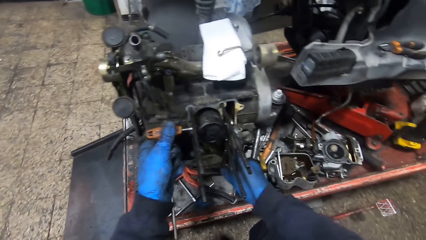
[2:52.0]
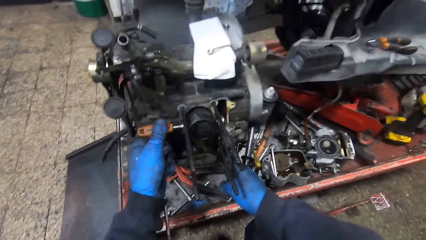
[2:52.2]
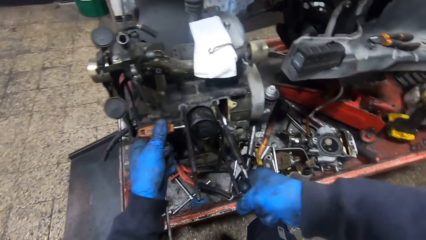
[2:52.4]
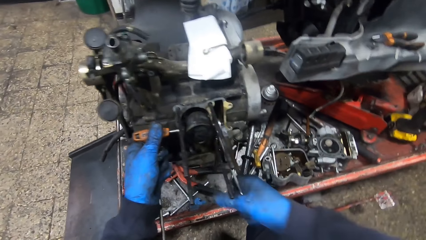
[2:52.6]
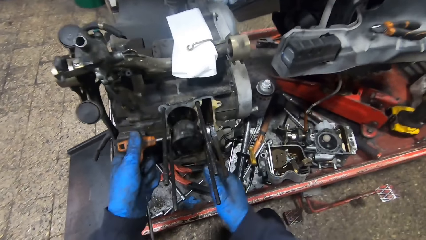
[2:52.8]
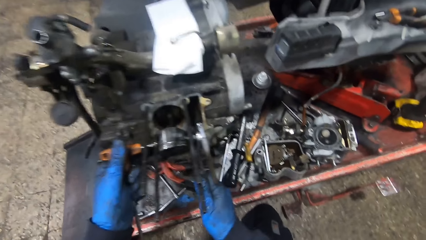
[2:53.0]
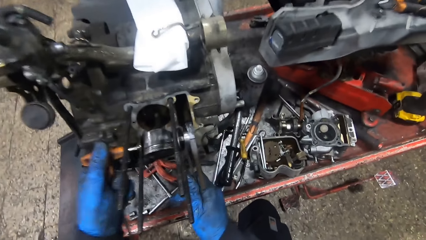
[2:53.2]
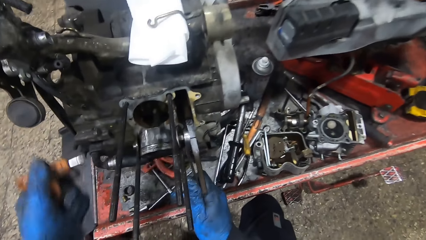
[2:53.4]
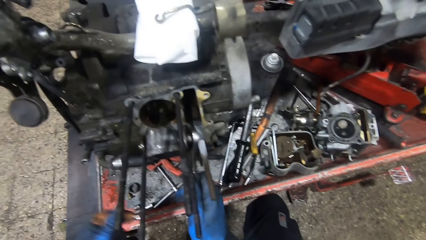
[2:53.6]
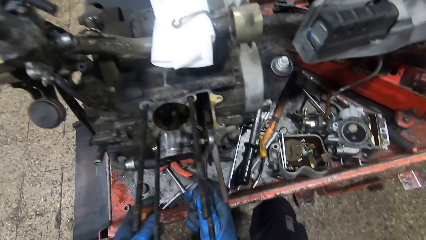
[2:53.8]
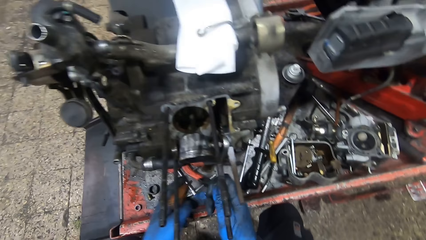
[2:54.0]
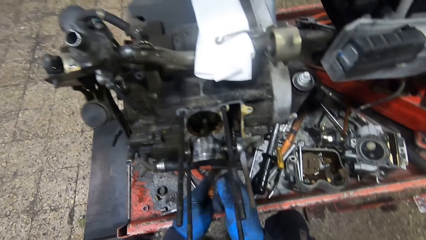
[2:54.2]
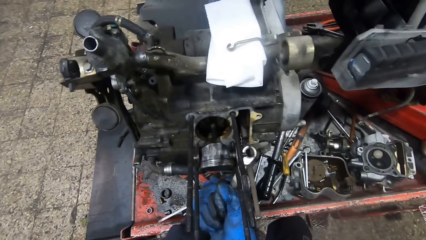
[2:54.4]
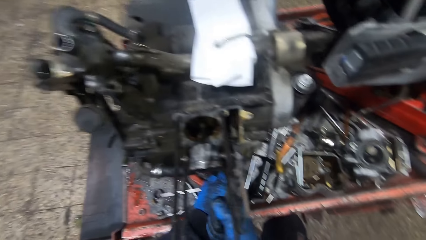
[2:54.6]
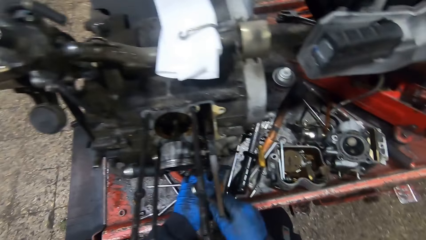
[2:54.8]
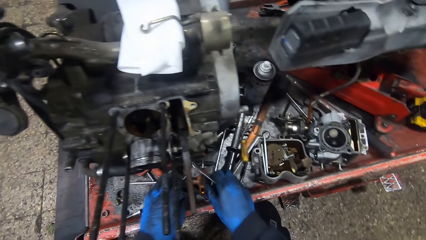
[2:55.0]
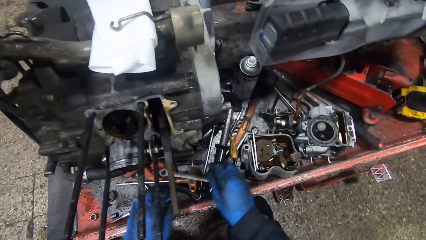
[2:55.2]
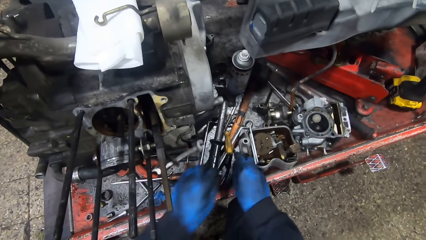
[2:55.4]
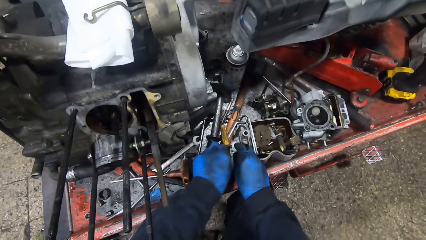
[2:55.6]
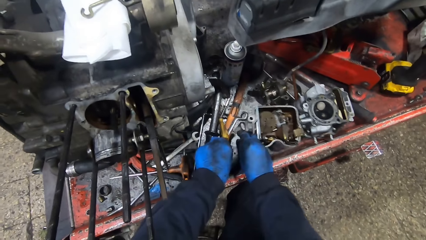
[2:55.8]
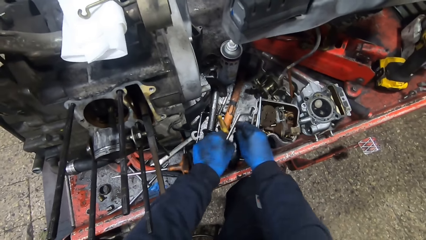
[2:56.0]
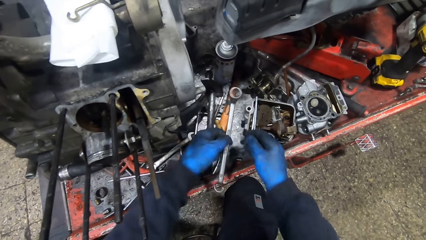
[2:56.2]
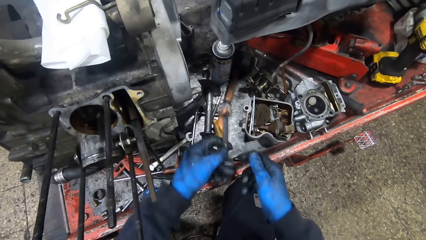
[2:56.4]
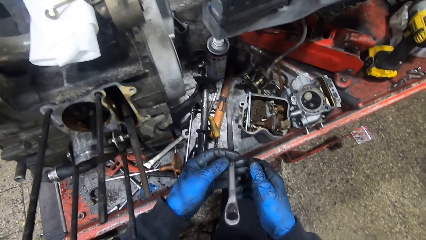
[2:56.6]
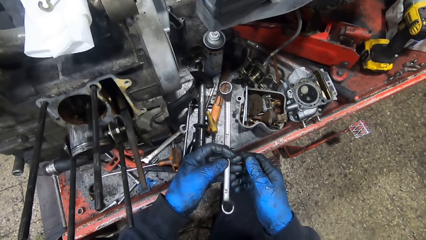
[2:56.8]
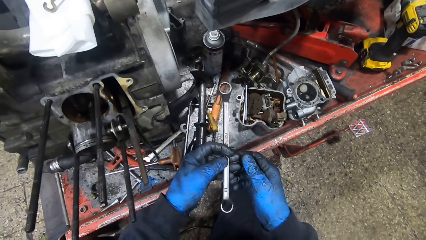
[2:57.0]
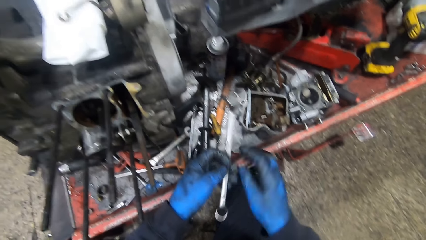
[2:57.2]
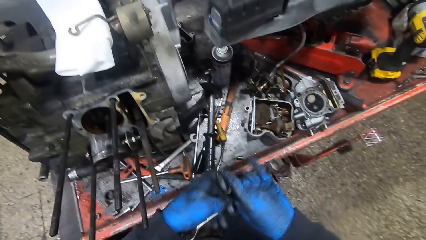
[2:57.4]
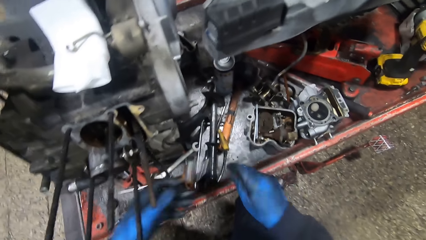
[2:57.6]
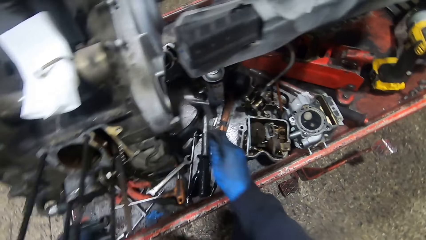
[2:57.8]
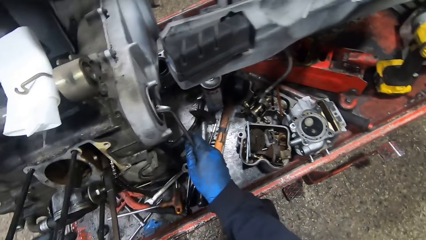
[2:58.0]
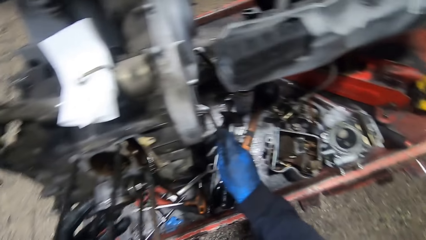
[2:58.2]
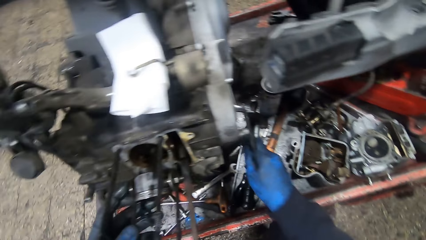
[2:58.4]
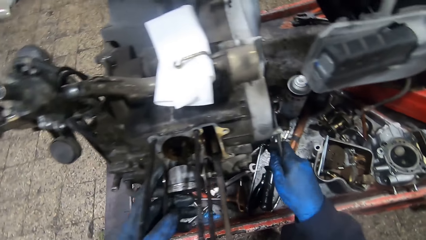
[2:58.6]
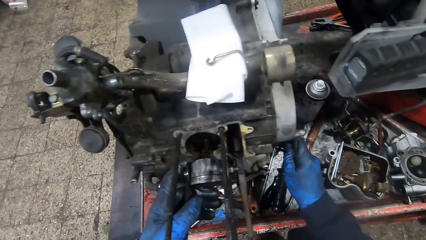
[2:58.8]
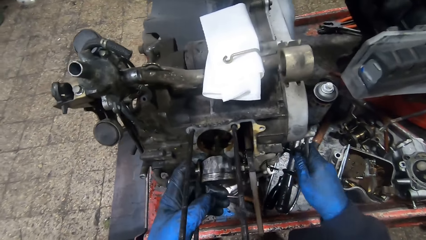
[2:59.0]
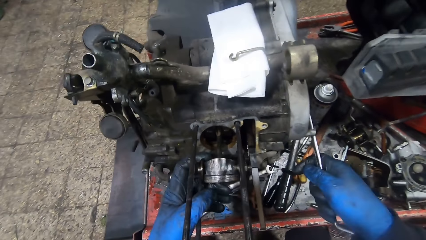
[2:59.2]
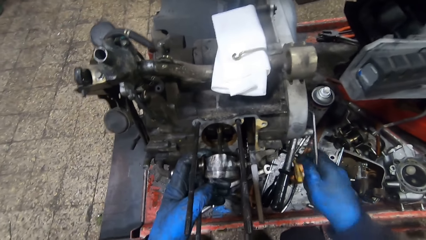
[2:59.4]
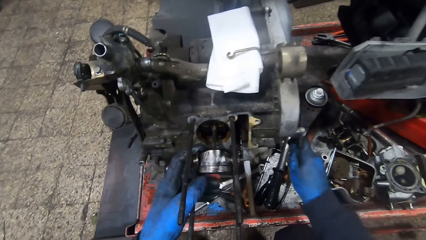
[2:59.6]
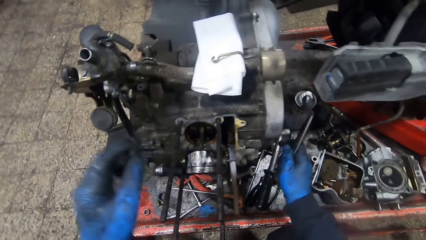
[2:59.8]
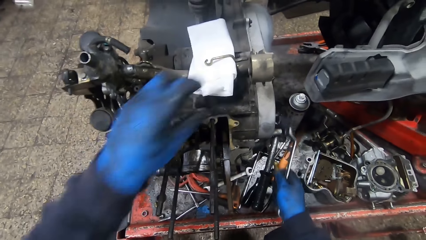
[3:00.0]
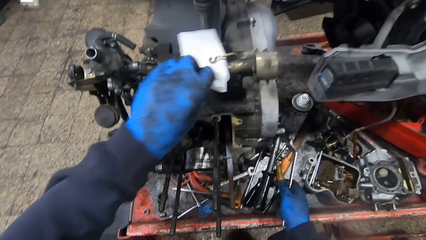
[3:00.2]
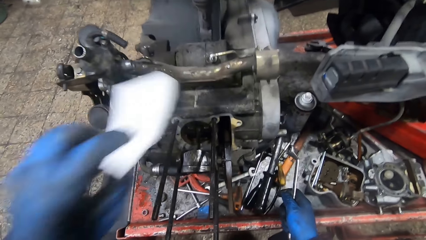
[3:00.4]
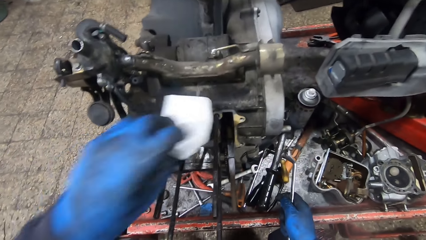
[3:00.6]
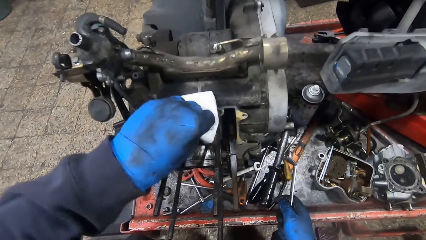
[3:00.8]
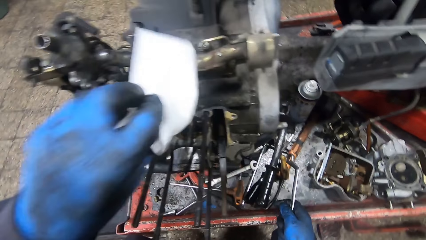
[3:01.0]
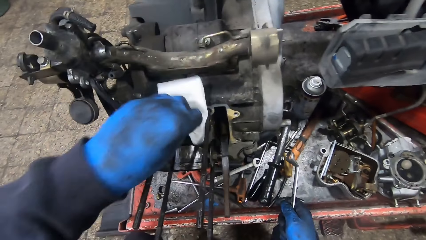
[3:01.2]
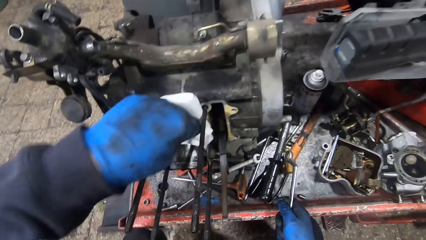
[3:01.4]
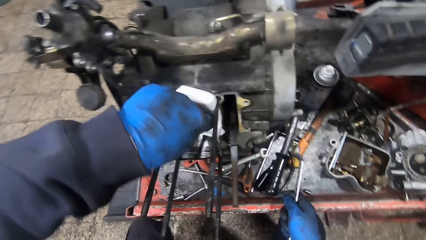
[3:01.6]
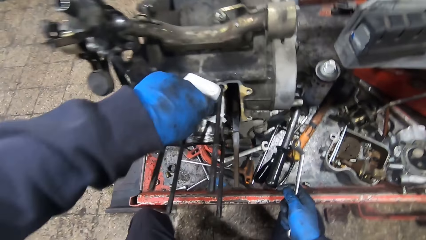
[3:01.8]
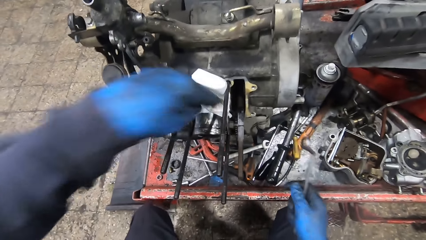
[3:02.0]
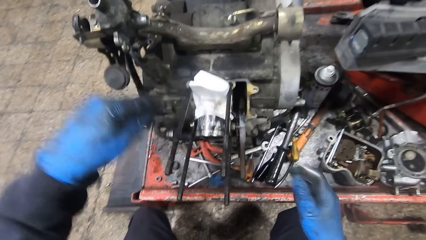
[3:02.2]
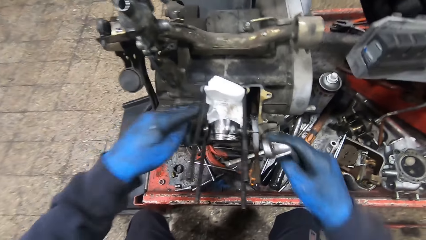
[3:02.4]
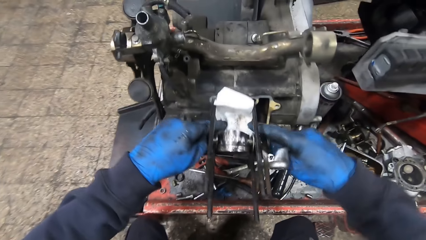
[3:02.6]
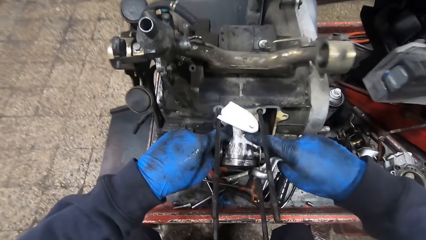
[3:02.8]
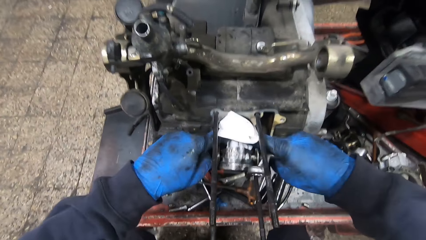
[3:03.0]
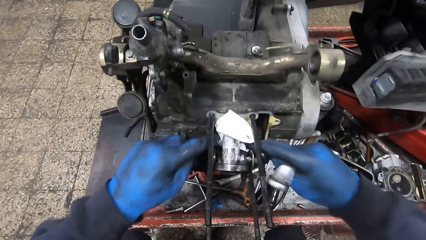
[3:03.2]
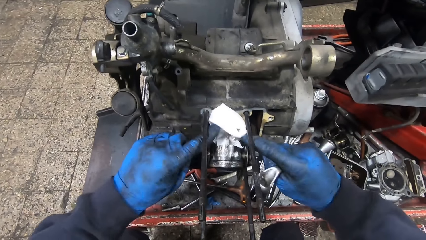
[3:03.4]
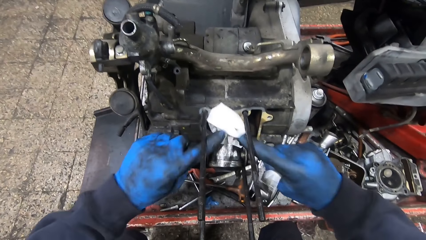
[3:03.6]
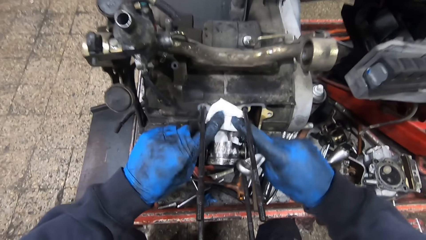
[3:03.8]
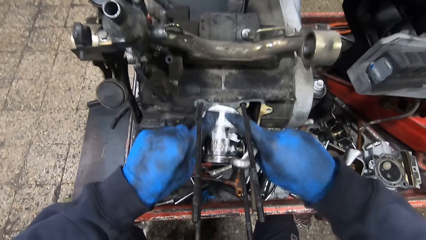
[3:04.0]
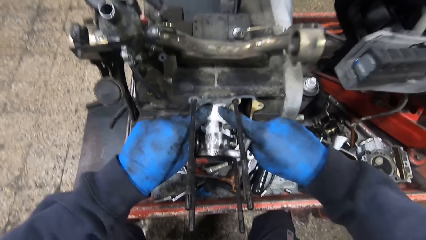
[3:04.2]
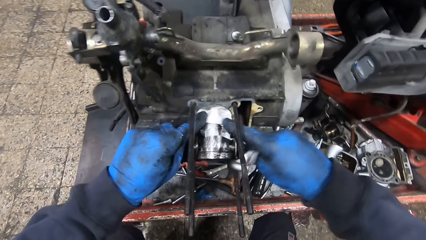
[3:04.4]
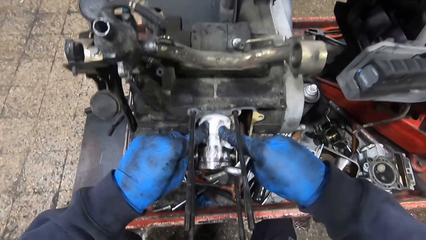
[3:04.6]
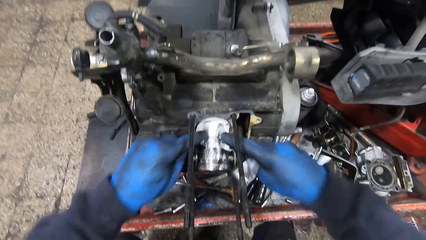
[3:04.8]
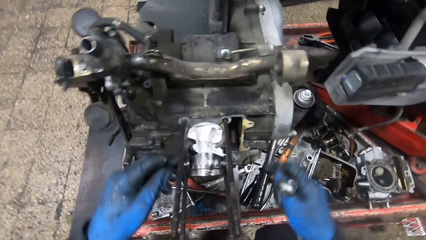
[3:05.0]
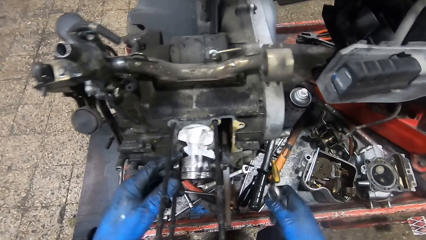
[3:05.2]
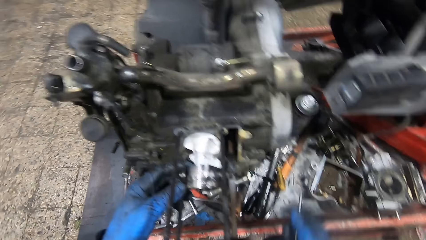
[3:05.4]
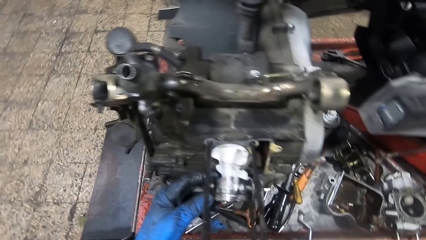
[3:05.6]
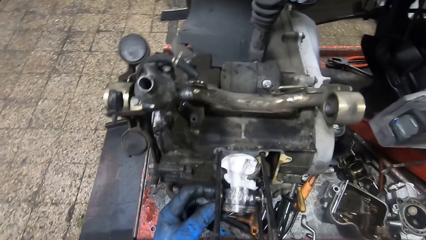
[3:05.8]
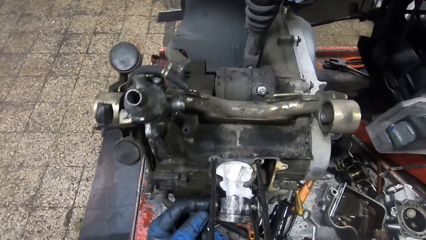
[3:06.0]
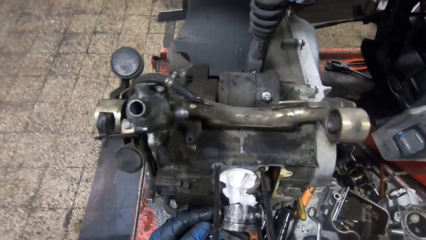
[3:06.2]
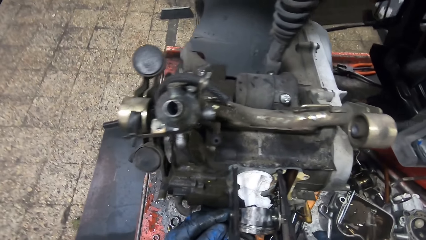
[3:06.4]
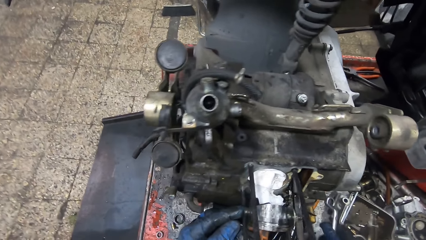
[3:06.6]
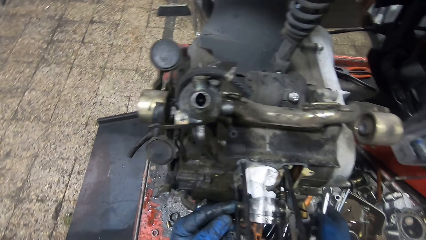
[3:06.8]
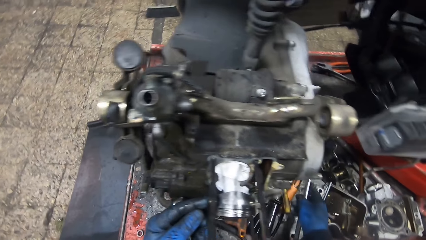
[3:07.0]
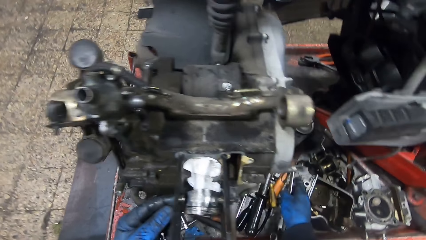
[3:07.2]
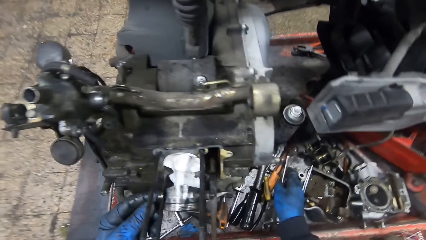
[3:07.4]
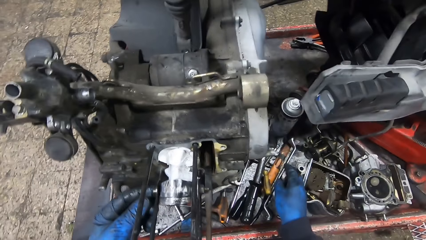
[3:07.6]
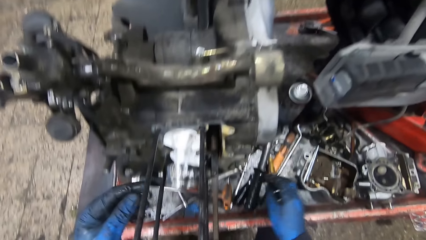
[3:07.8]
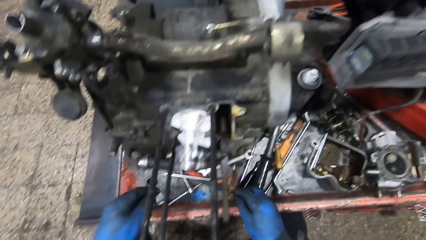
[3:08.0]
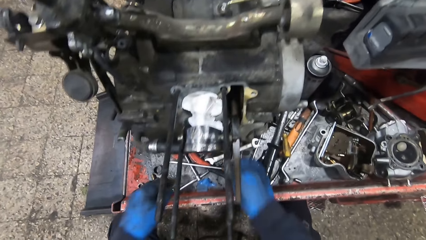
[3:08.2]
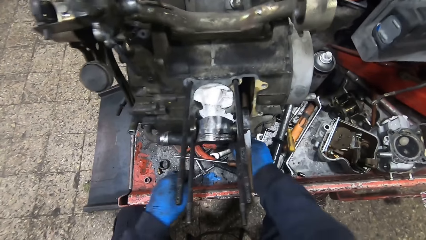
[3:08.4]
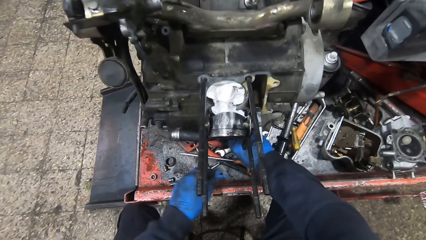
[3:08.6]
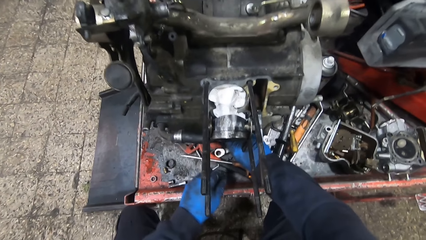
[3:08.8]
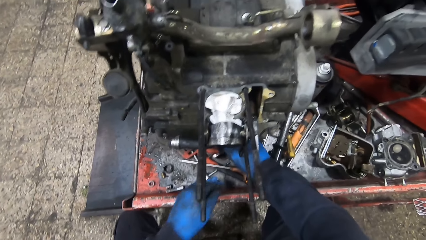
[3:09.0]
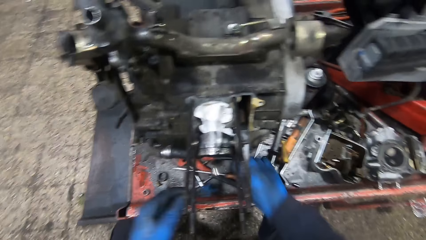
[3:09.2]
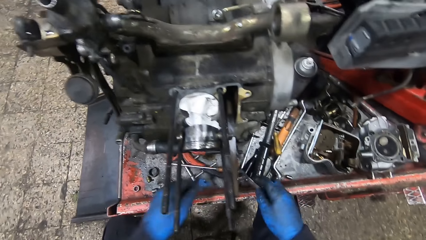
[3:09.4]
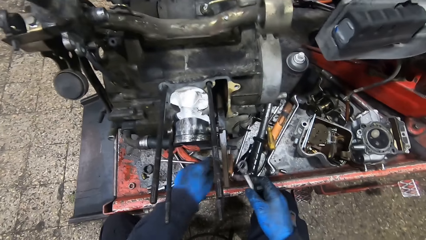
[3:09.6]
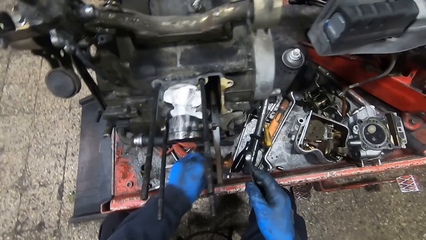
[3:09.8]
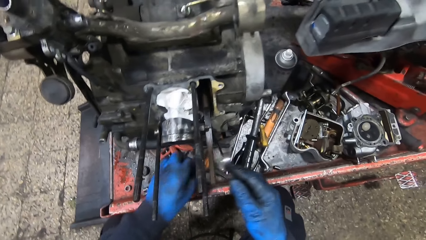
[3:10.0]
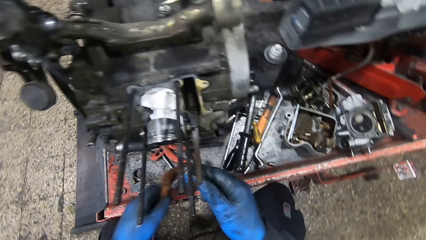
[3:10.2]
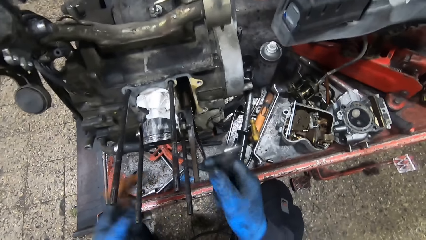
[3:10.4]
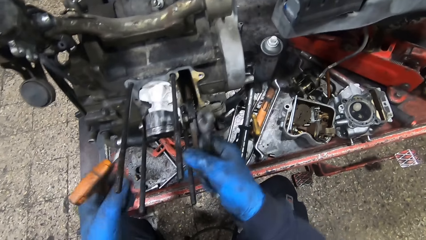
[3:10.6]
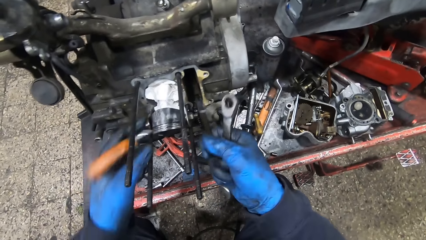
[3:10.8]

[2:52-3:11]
The camera wearer removes the tools from the engine. He picks another ring spanner with his right hand. He turns the ring spanner on a bolt in the engine with his right hand. He adjusts the engine. He picks the tissue on the engine with his left hand. He drops the tissue. He cleans an inner part of the engine with the tissue with his left hand. He stuffs the engine with the tissue with both hands. He drops the spanner. He picks a spanner with his right hand from the workbench. He picks the T-shaped wrench with his left hand from the workbench.
